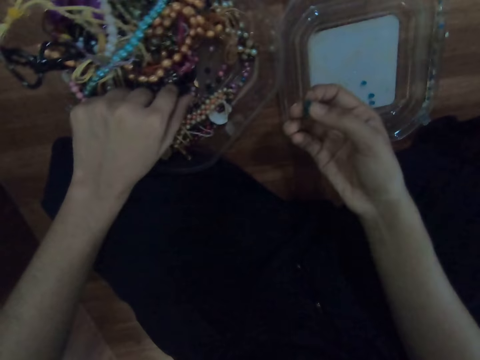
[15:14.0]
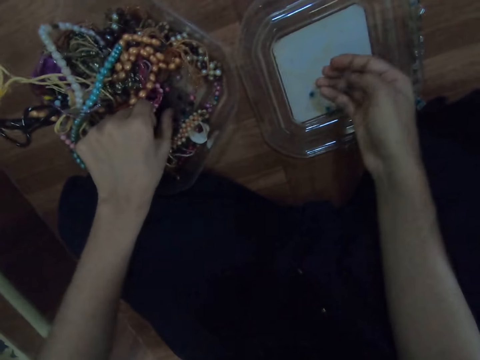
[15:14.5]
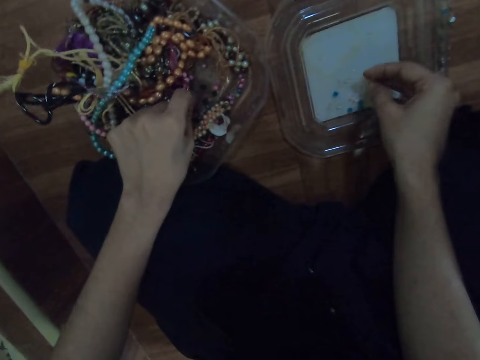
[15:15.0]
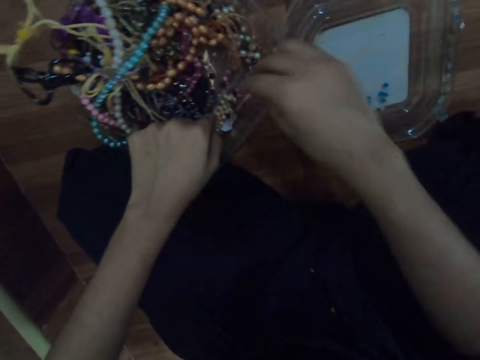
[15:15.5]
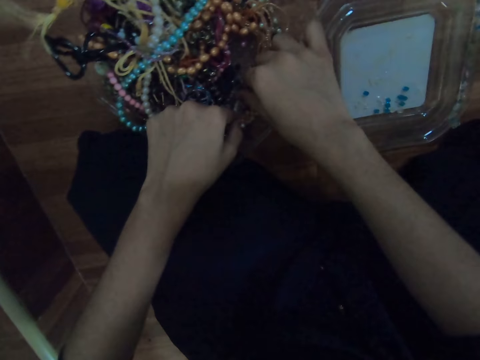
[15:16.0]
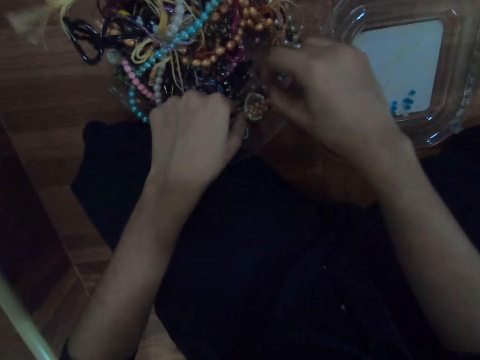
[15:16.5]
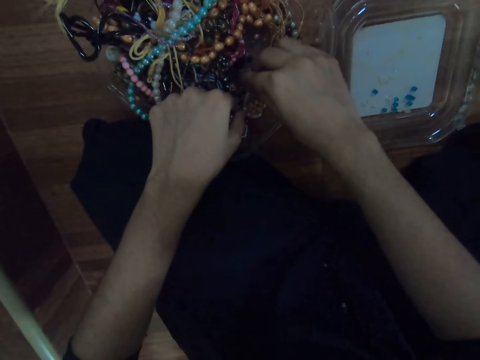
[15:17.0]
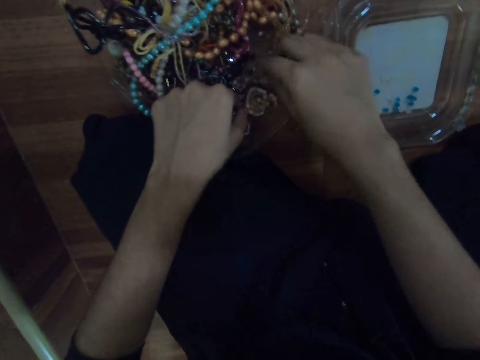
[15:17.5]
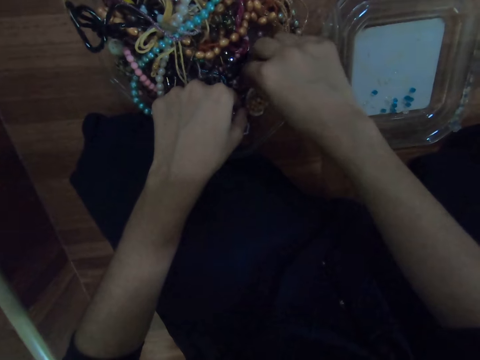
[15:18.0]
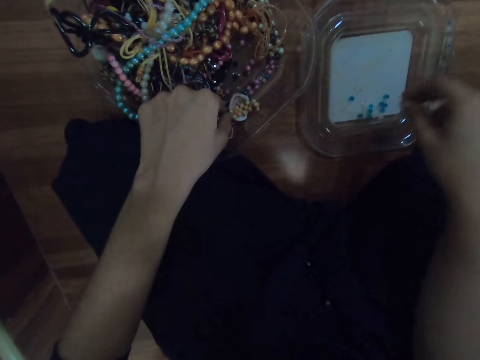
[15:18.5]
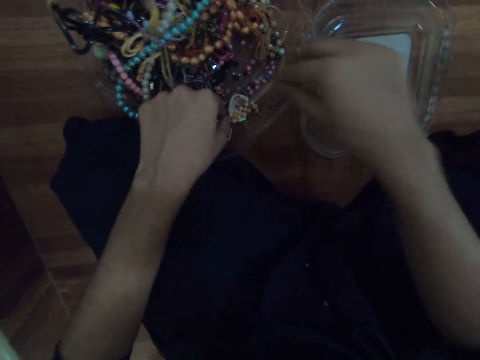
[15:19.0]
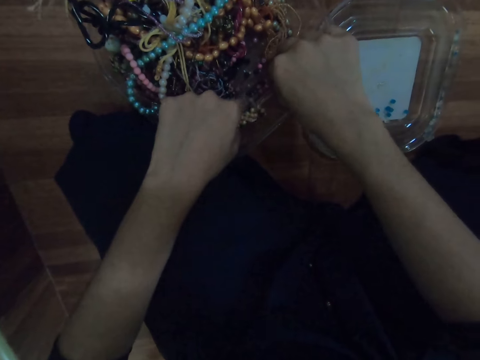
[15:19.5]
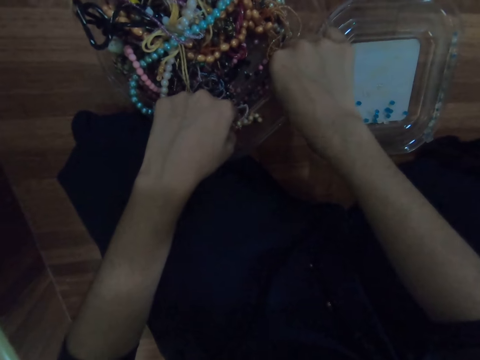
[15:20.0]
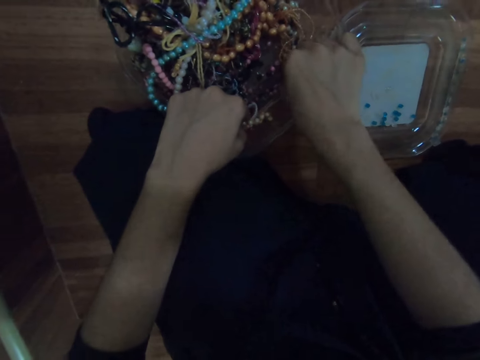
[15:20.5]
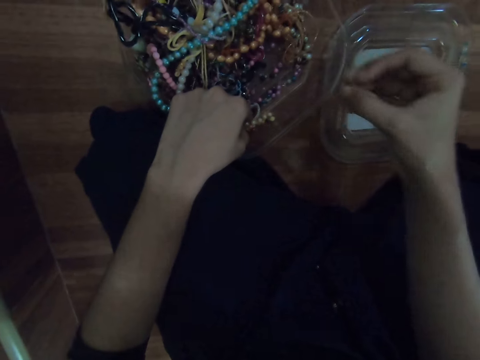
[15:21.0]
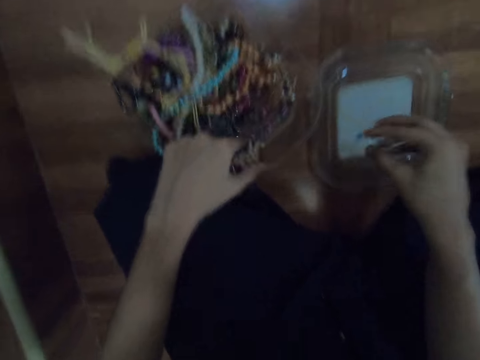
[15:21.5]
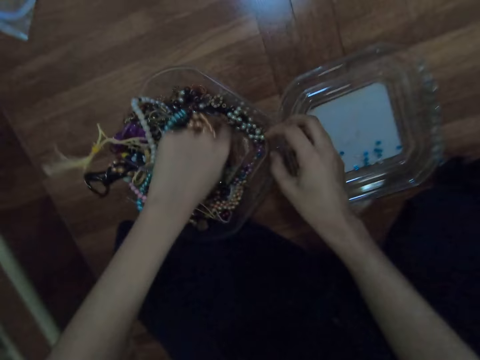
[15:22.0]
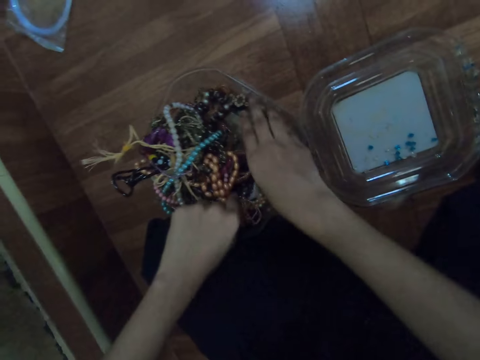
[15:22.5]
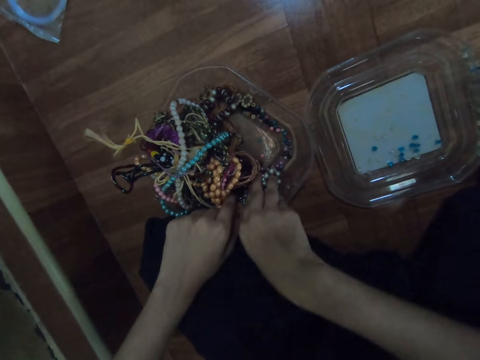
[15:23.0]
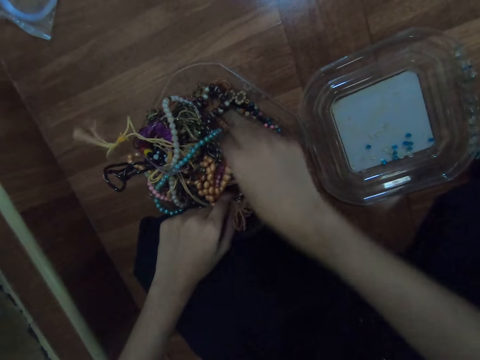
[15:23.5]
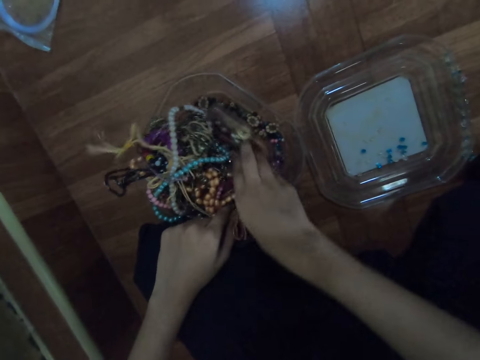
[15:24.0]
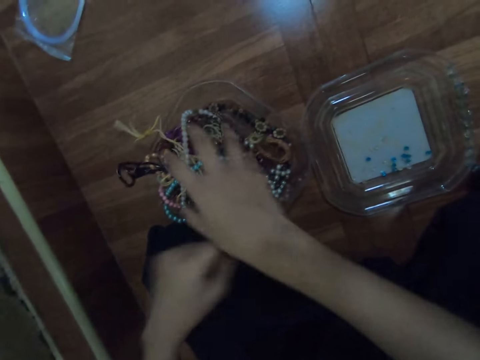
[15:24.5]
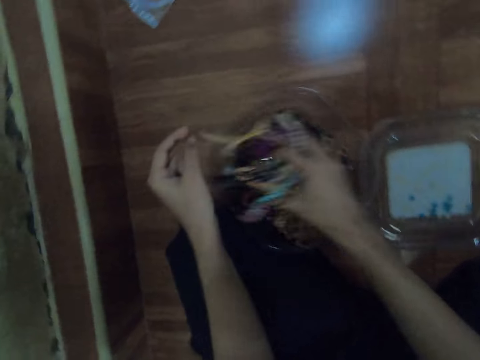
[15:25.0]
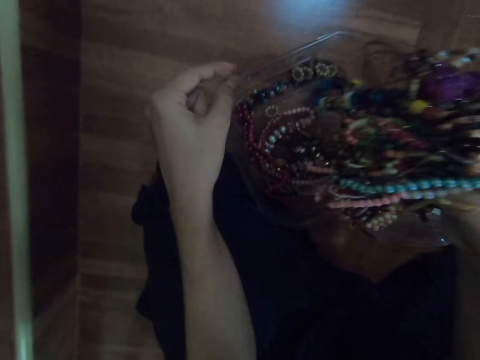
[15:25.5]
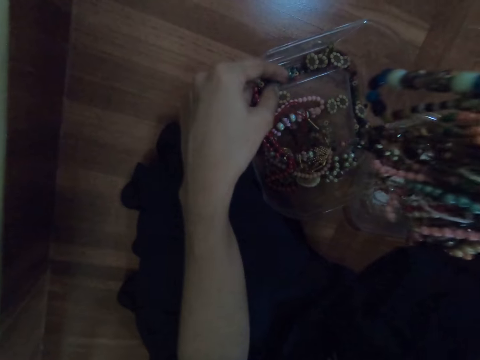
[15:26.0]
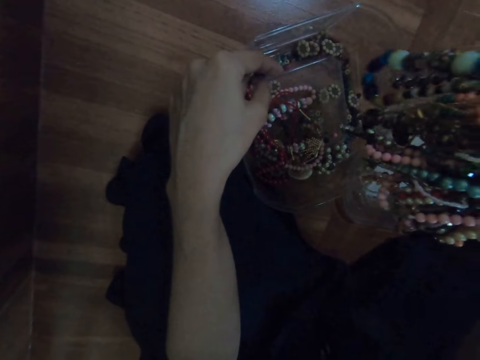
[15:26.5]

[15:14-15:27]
The camera wearer drops the bead in the tray with her right hand. She picks a bead from the bowl with her right hand. She drops the bead in the tray with her right hand. She picks a bead from the bowl with her right hand. She drops the bead in the tray with her right hand. She searches the bowl with both hands. She picks a bunch of beads from the bowl with her right hand.

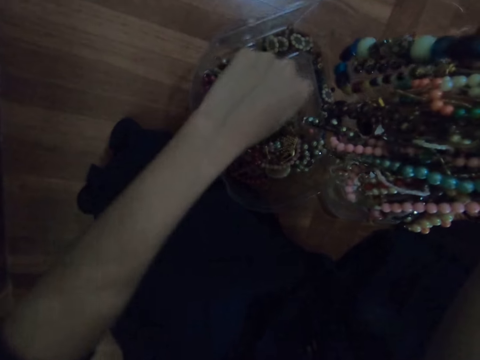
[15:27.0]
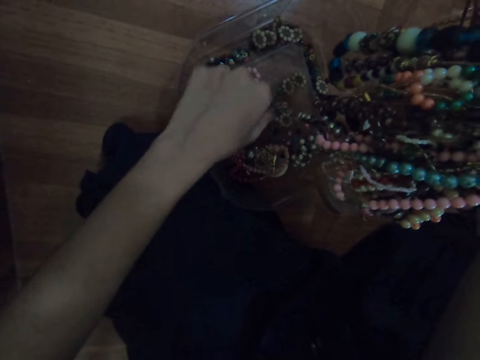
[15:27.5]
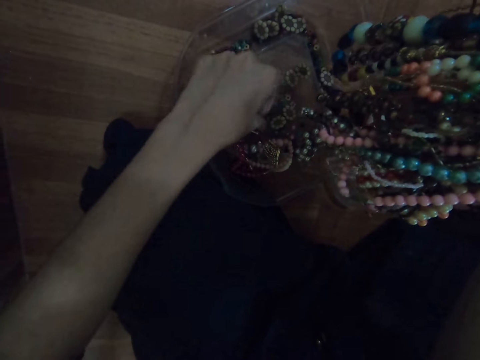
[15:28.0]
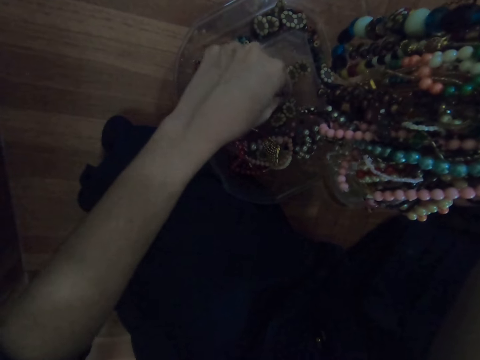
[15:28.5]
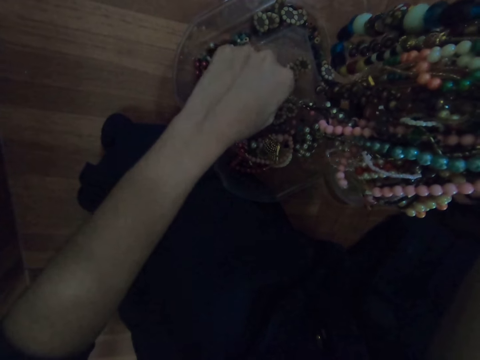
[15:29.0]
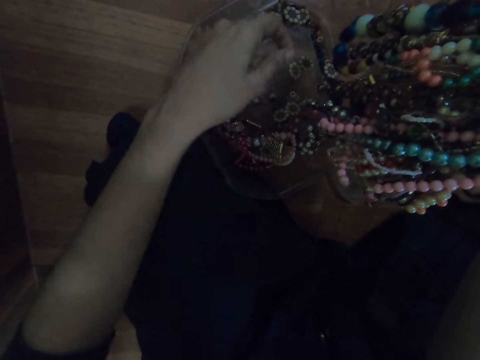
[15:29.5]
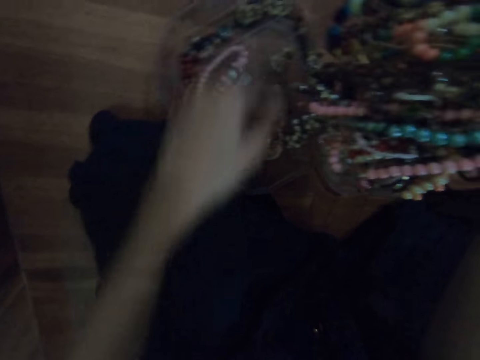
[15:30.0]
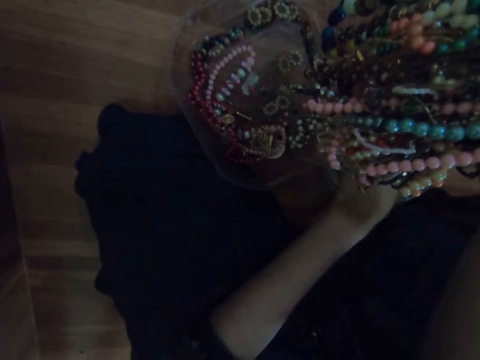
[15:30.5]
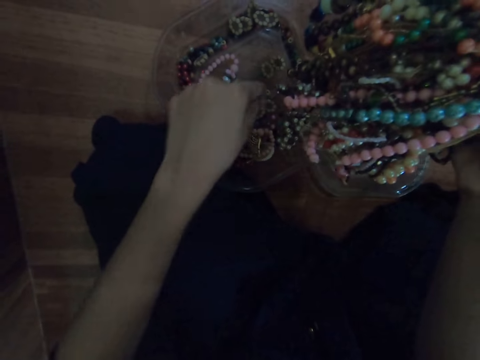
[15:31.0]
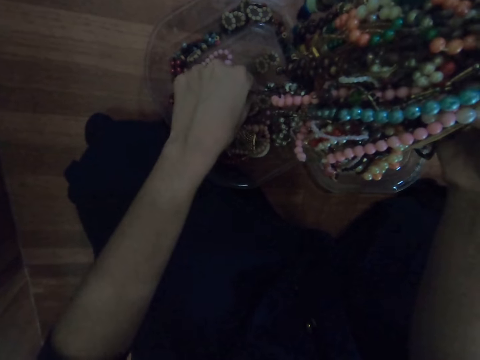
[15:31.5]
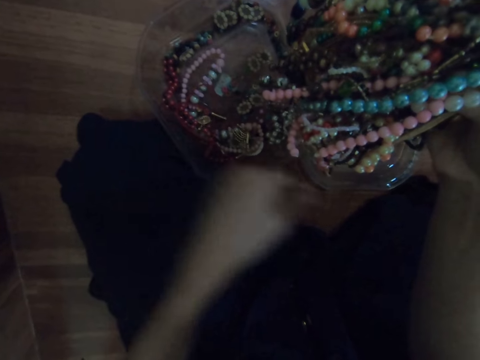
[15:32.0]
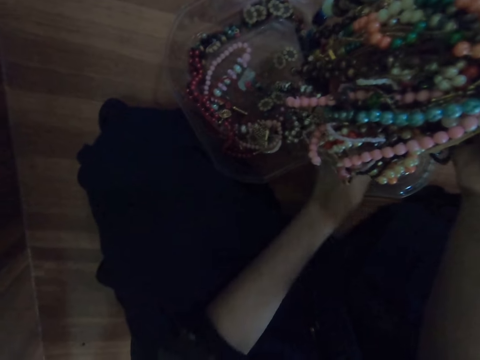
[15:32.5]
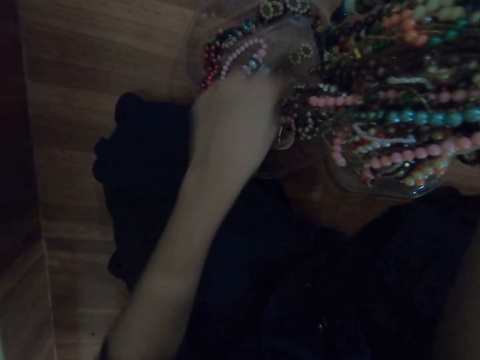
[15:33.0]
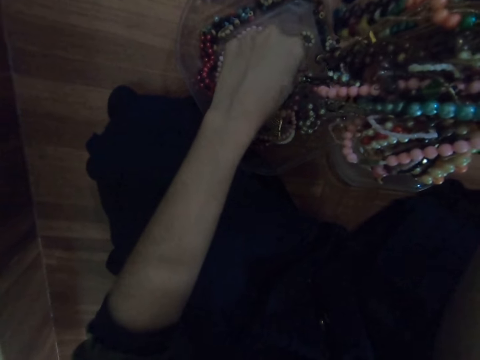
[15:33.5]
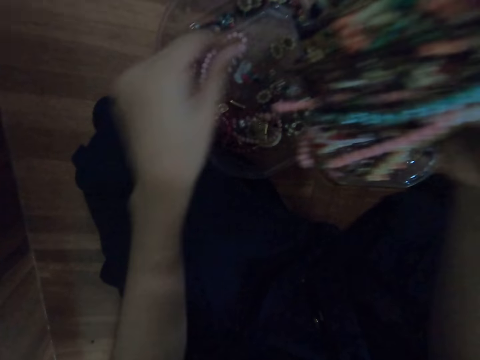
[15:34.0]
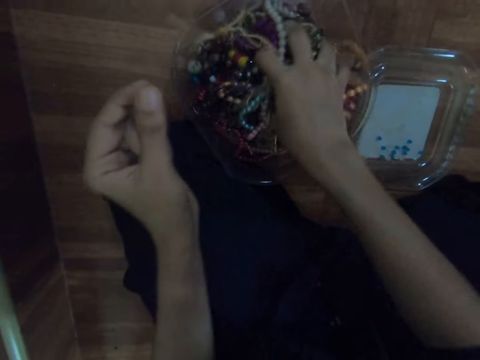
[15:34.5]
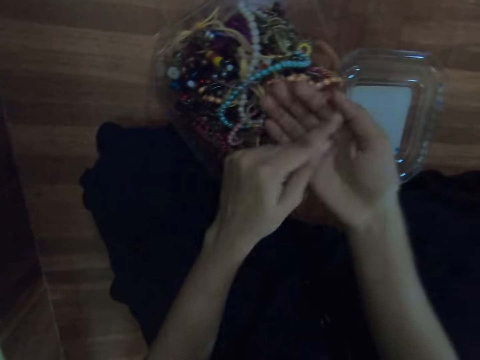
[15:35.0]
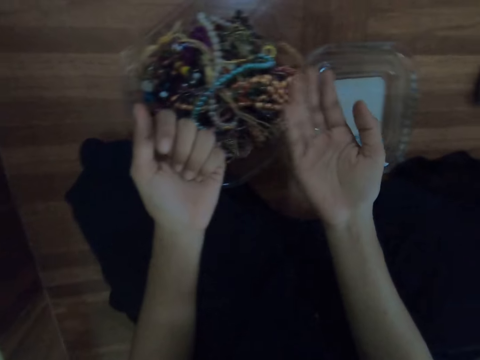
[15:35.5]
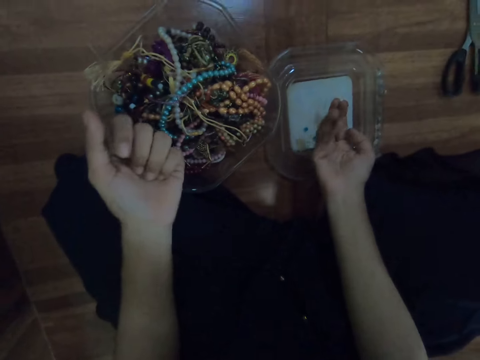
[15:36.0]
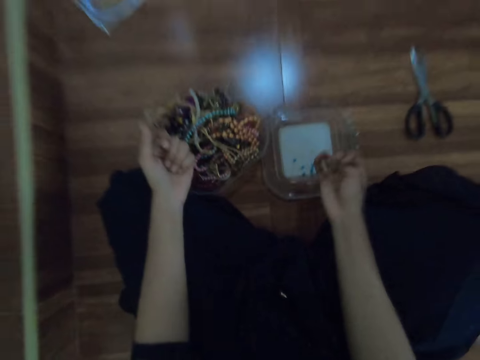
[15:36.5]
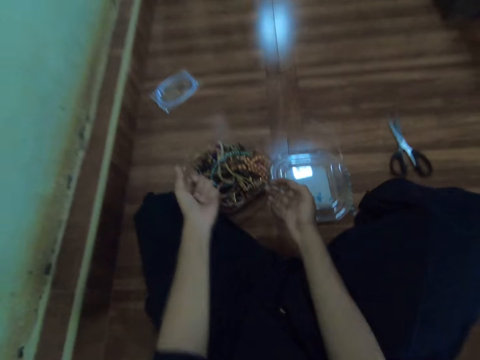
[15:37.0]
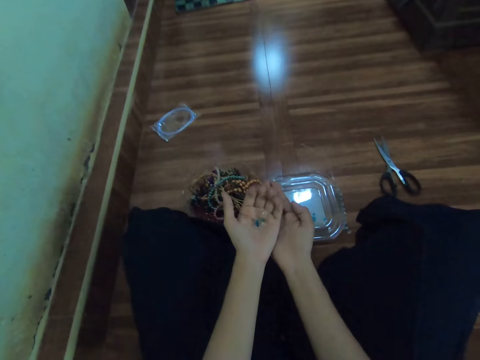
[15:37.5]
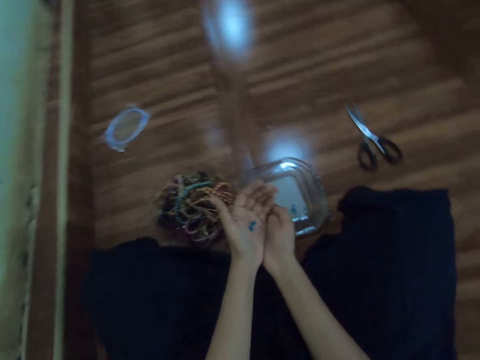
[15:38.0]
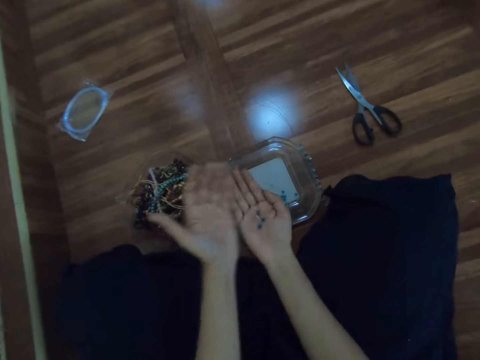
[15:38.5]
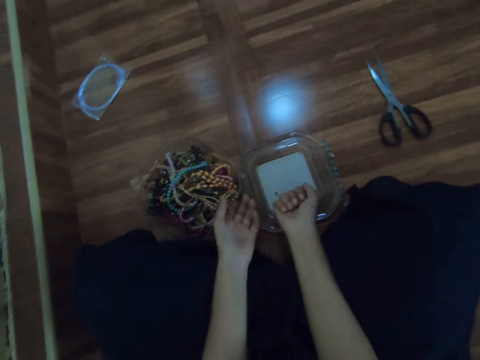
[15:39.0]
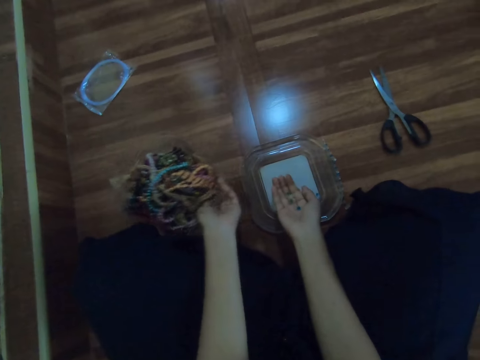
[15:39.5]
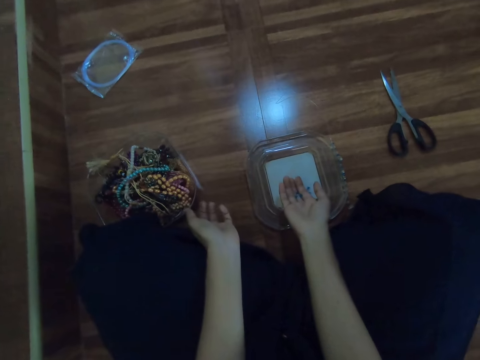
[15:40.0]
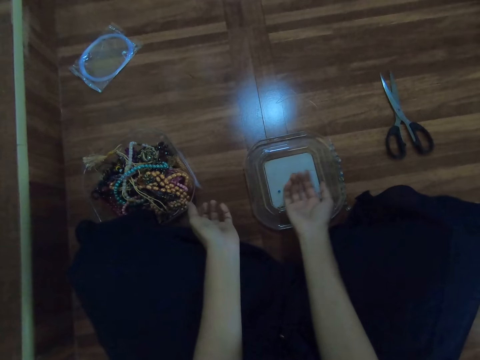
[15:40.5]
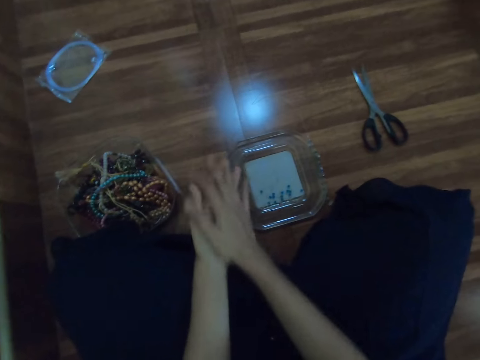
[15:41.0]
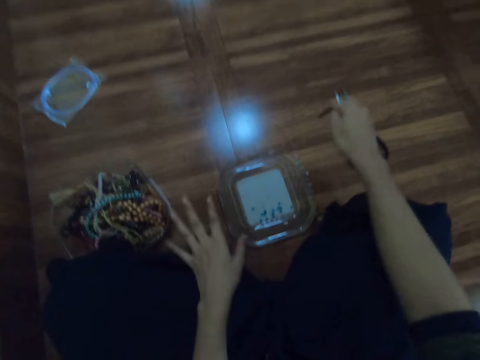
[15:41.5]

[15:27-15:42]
The camera wearer lifts the bracelets. She picks a bead from the bowl with her left hand. She drops the bead in the tray with her left hand. She picks a bead from the bowl with her left hand. She drops the bead in the tray with her left hand. She picks a bead from the bowl with her left hand. She drops the bunch of beads in the bowl with her right hand. She passes the bead from her left hand to her right hand. She drops the bead in the tray with her right hand. She passes the beads from her left hand to her right hand. She moves the bowl with her left hand. She drops the bead in the tray with her right hand. She rubs her hands.
